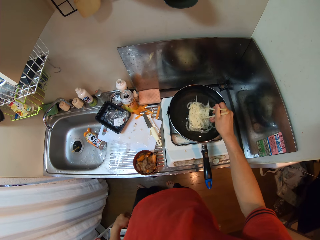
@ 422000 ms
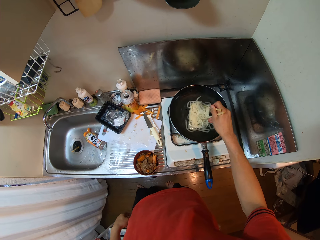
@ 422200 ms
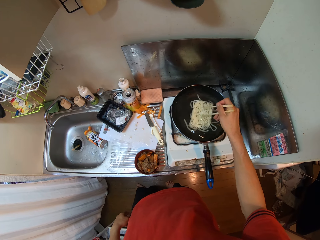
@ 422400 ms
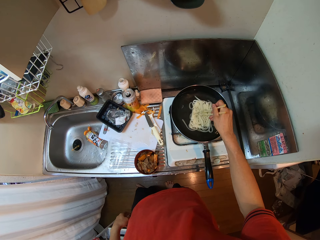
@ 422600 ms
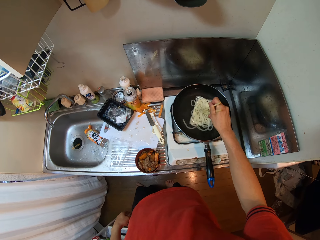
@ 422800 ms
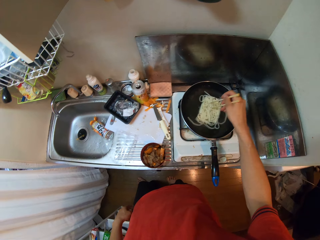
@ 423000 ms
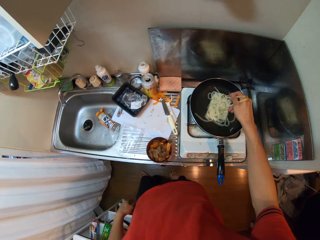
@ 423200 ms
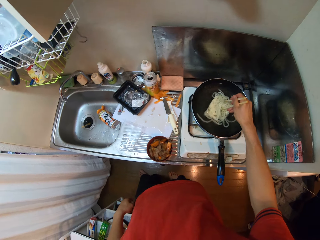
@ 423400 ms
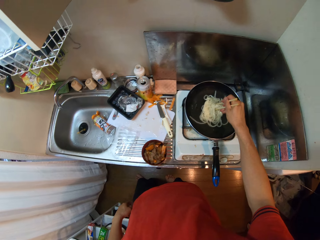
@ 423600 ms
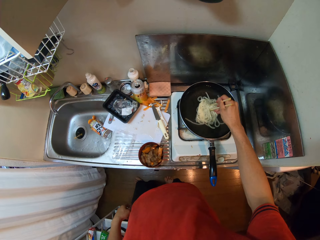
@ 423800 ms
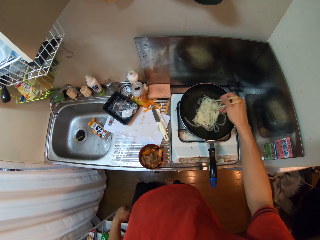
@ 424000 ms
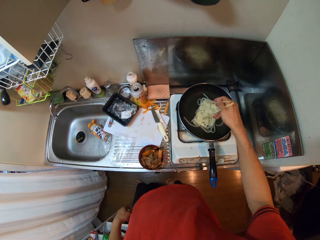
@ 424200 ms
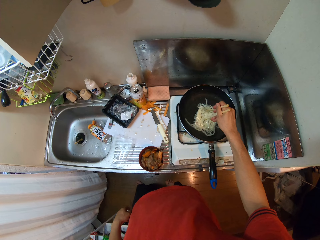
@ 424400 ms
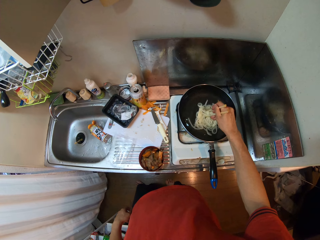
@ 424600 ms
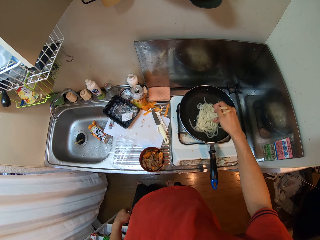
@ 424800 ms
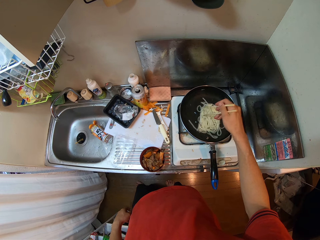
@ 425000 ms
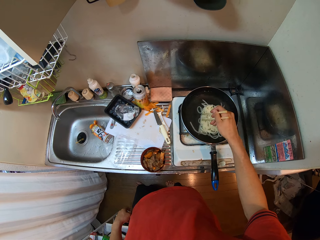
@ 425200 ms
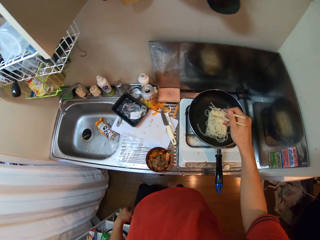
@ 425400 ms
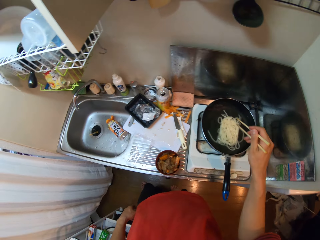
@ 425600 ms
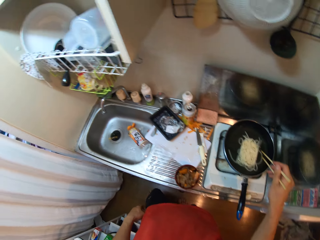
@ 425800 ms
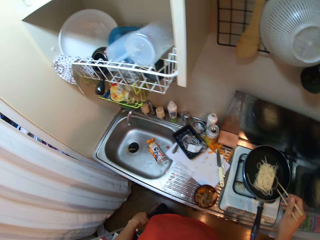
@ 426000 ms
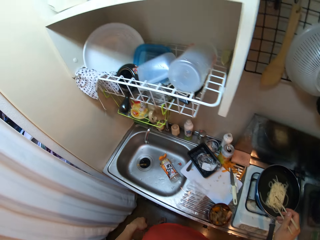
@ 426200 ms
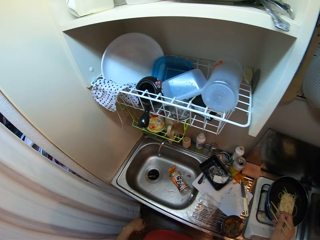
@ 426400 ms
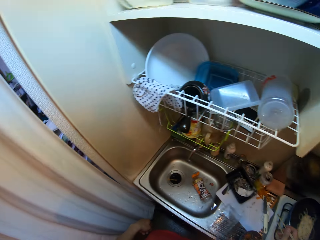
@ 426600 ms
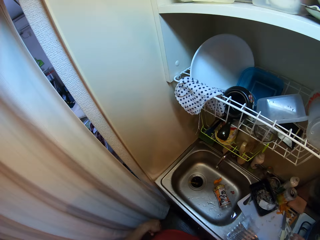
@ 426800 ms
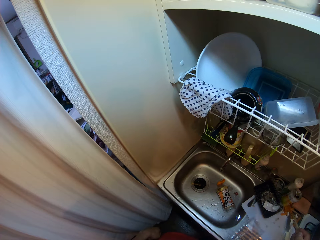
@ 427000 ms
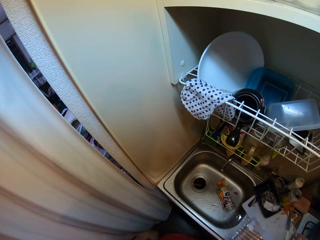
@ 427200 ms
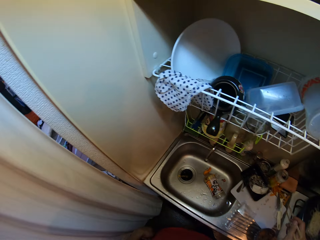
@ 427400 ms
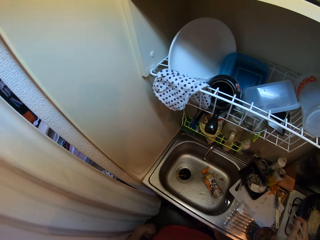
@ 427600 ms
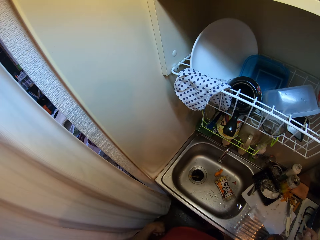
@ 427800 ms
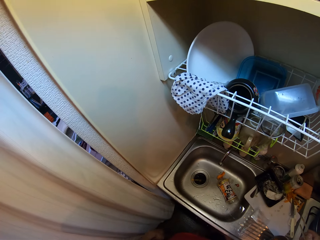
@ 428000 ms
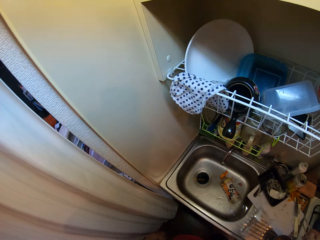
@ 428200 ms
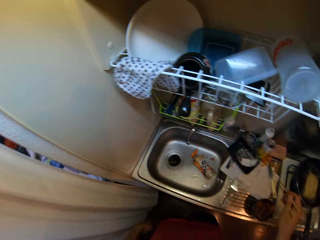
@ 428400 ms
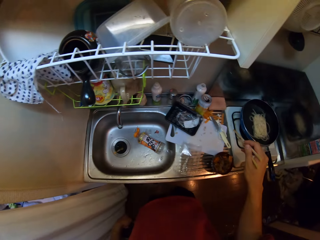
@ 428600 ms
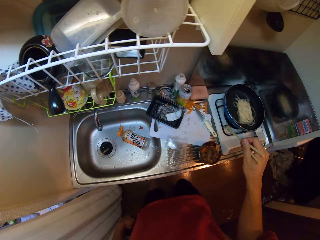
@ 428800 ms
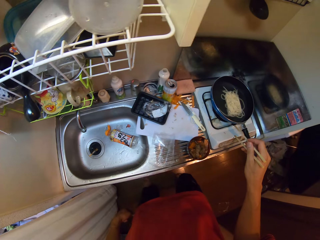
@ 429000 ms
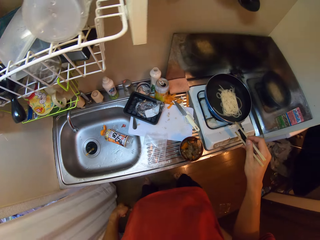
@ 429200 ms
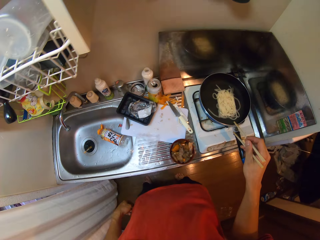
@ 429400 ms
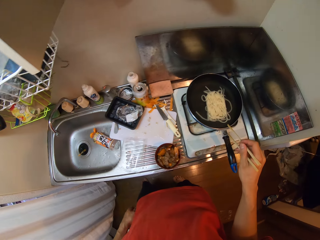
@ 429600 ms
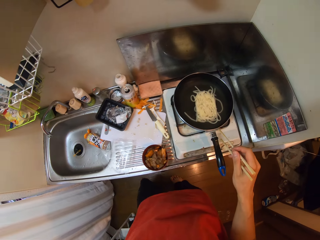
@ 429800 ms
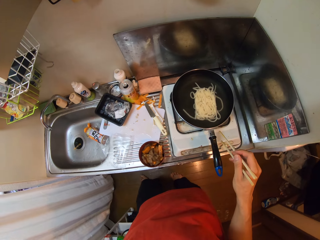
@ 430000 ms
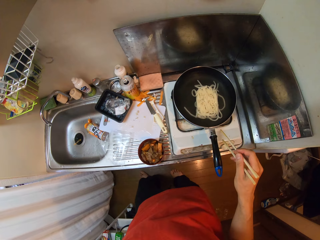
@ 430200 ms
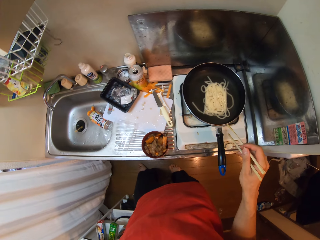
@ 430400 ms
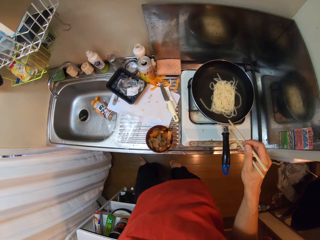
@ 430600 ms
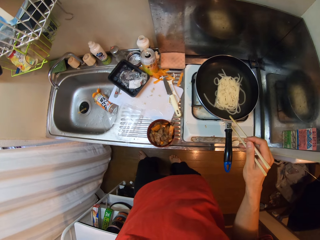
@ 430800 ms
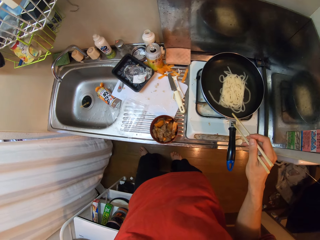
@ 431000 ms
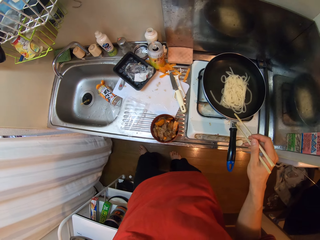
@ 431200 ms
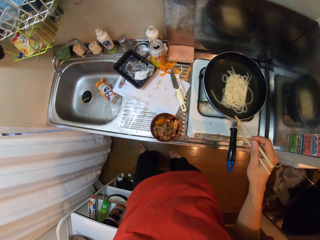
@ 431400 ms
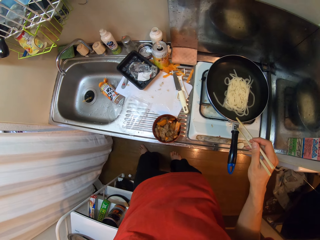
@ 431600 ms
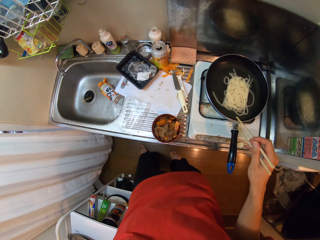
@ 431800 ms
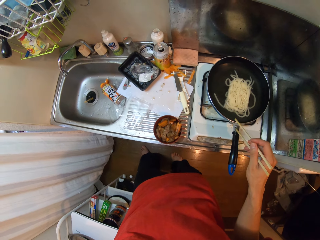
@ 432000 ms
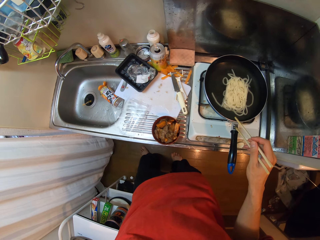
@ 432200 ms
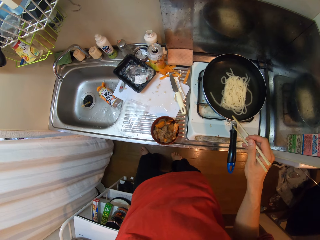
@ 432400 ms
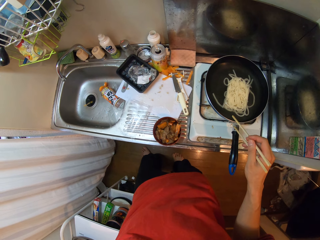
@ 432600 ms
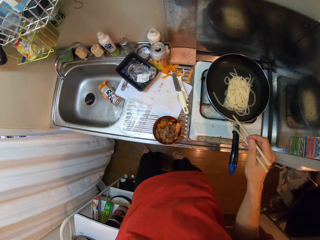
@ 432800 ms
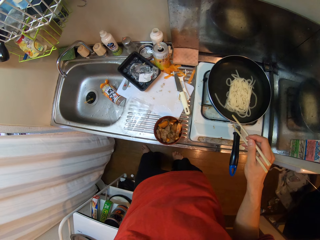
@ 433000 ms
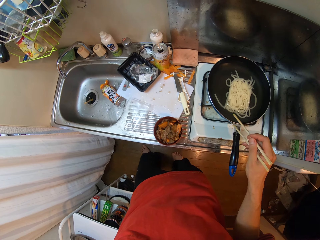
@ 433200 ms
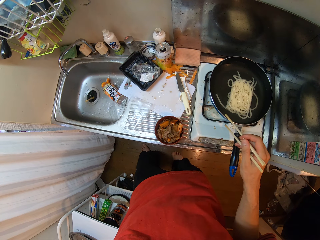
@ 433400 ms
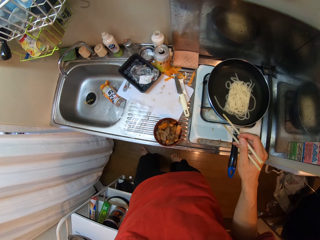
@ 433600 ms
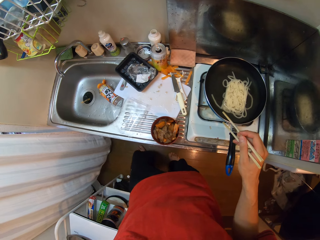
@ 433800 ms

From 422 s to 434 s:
The camera wearer looks around the room. They look at the pasta.

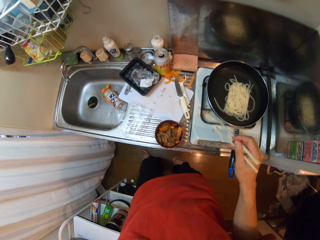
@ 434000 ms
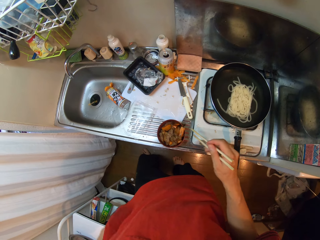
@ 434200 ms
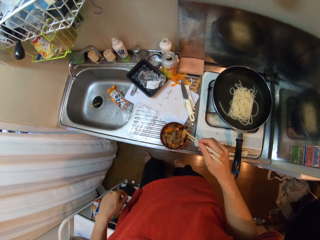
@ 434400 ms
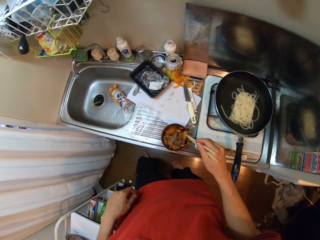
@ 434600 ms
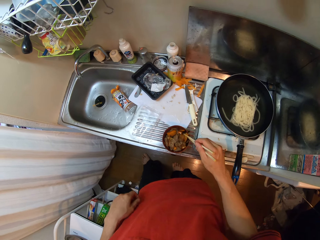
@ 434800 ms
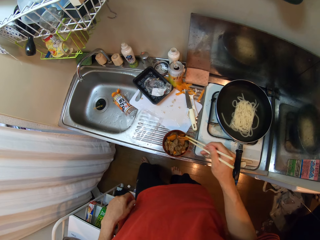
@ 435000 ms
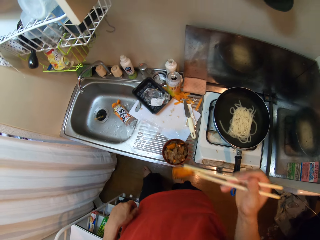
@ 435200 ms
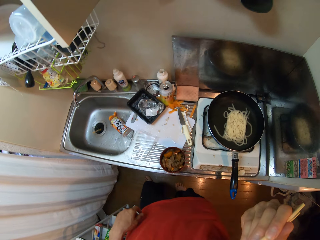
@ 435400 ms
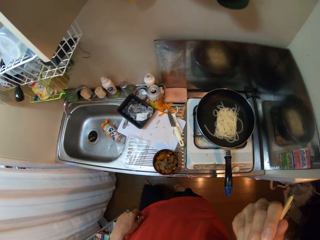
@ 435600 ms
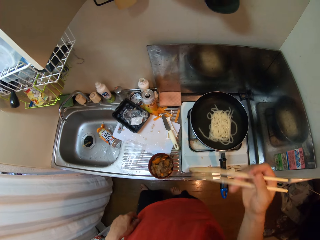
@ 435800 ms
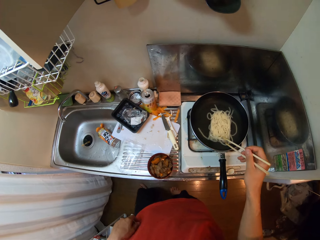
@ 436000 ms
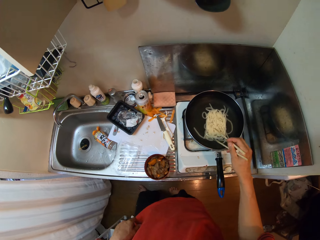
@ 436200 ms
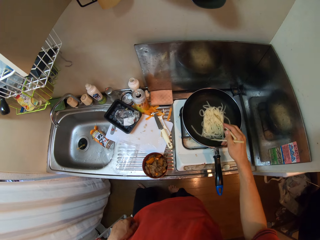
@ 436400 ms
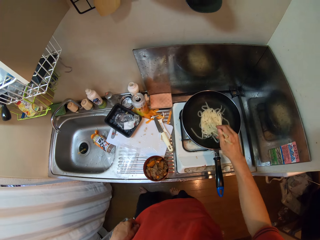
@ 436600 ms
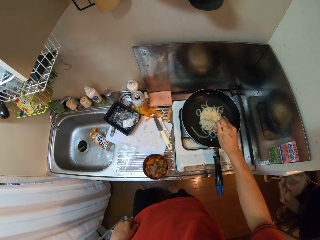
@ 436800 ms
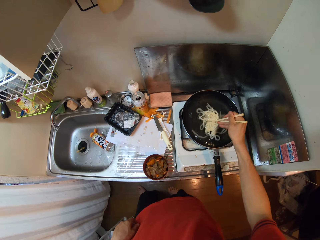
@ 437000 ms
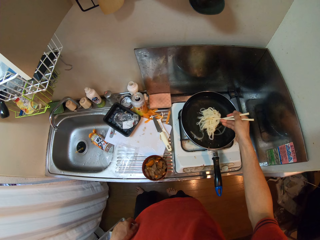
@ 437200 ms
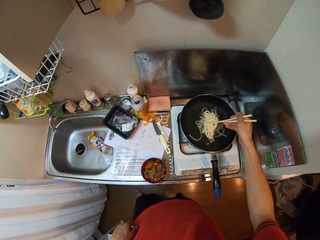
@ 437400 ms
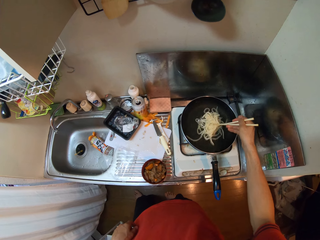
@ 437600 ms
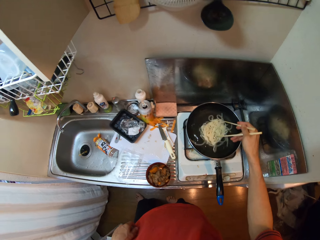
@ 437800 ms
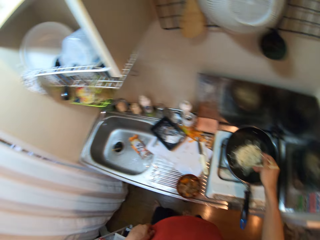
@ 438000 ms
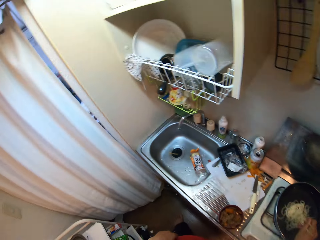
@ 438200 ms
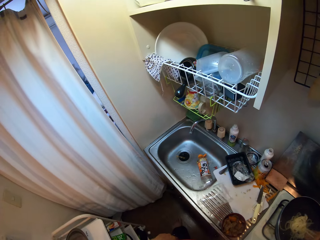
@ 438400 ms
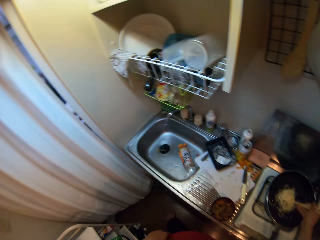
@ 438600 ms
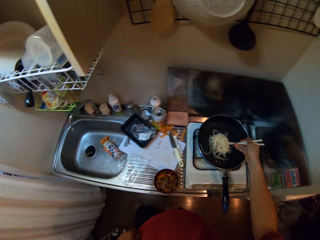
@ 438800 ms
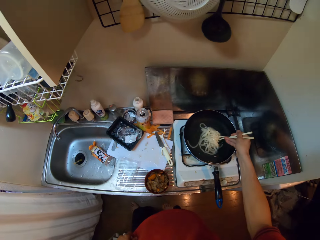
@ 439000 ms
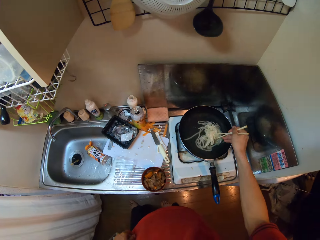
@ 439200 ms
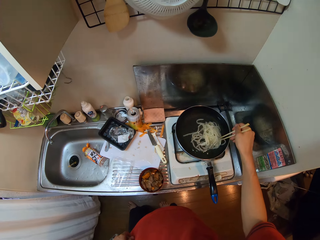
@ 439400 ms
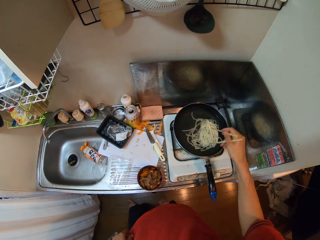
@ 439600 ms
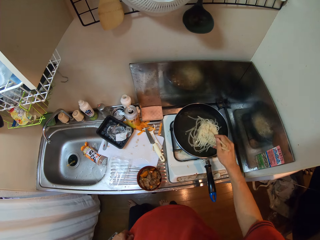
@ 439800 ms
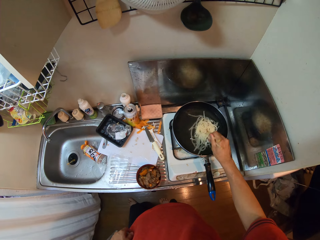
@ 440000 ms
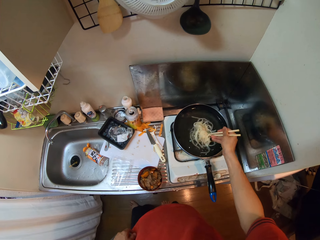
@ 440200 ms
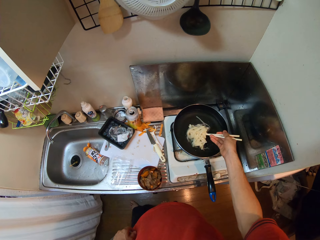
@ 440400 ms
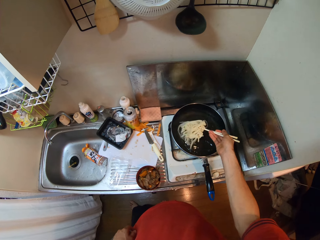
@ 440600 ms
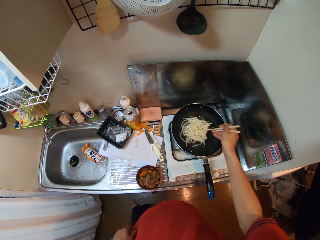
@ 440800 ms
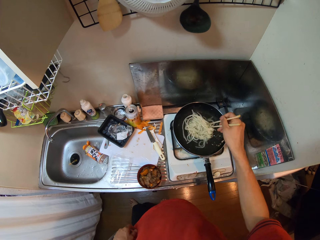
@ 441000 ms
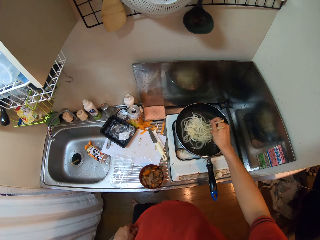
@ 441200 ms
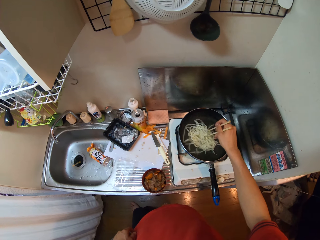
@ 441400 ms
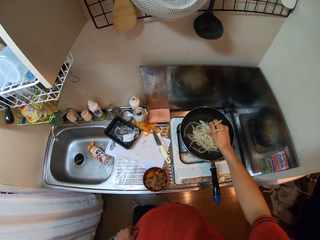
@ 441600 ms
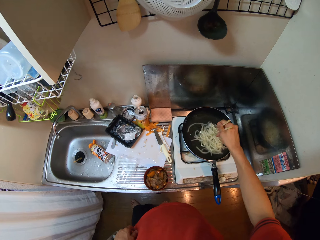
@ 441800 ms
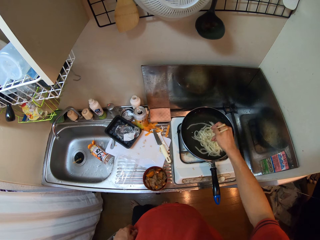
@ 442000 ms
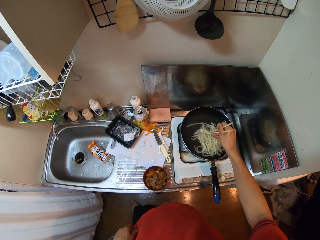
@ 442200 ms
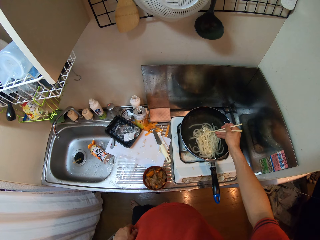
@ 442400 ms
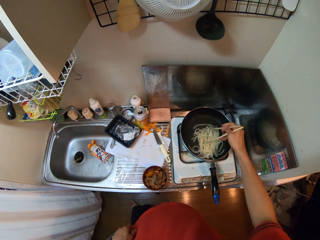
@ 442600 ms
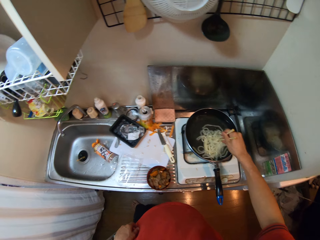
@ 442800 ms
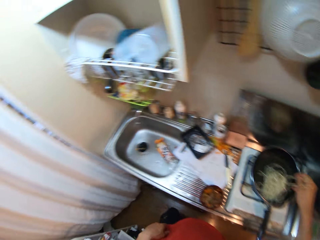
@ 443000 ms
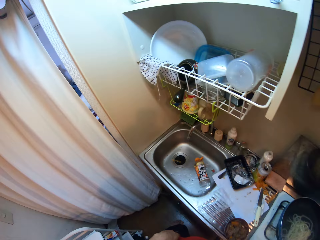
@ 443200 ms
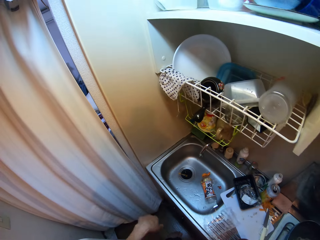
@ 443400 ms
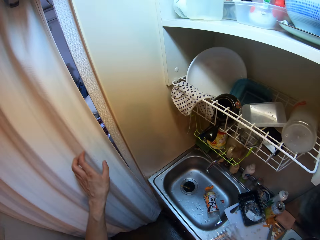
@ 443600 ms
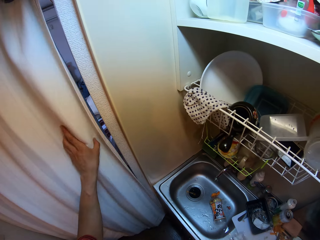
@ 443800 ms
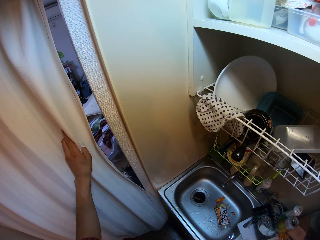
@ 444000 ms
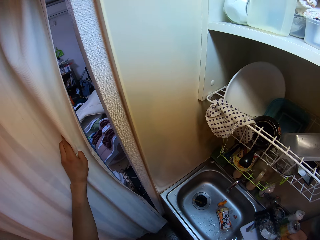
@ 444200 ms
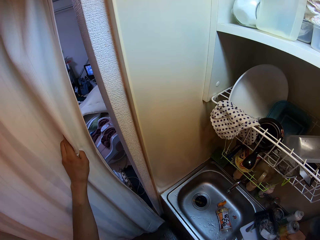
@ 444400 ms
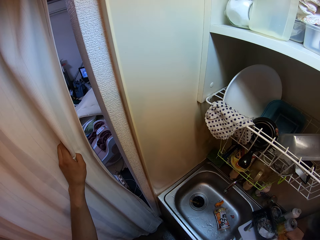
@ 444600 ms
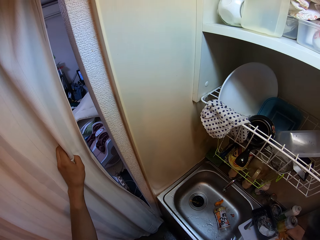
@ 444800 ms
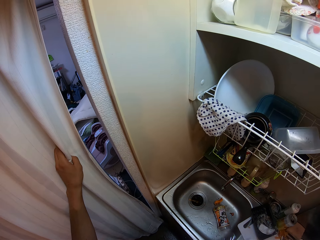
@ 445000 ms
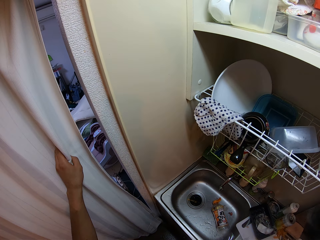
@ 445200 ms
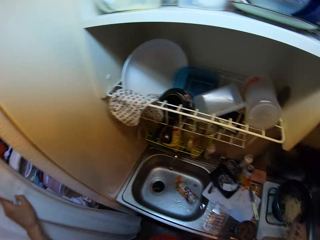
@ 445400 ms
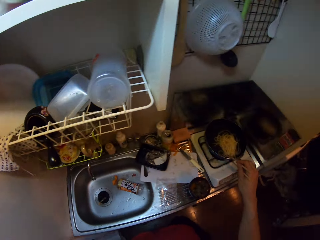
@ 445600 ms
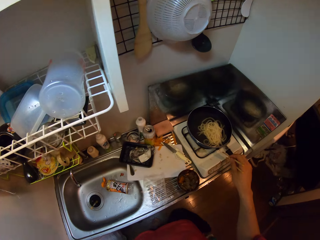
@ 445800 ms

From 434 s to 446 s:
The camera wearer shakes her leg in the kitchen. She picks up a tomato from the bowl on the sink with the chopsticks. She puts the tomato into her mouth. She stirs the noodles in the frypan with the chopsticks. She looks through the curtain. She holds the curtain in the kitchen.
